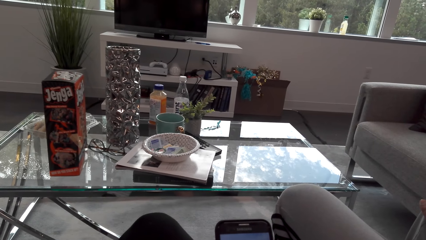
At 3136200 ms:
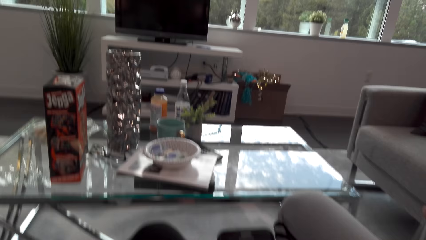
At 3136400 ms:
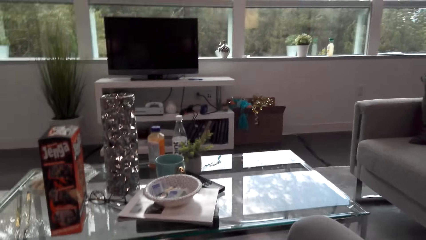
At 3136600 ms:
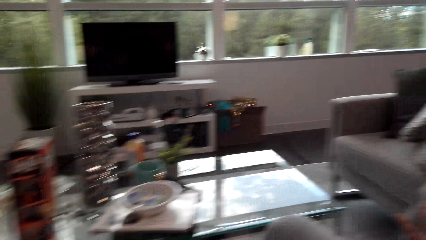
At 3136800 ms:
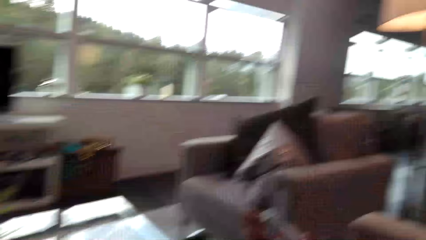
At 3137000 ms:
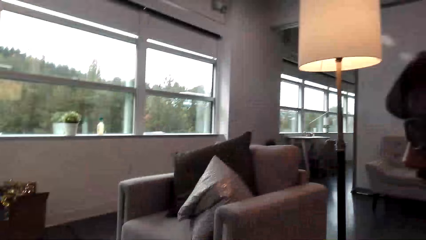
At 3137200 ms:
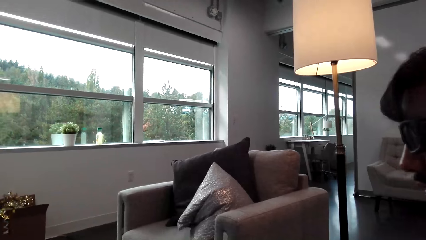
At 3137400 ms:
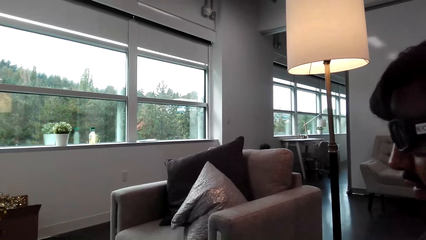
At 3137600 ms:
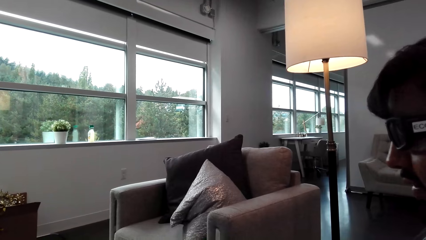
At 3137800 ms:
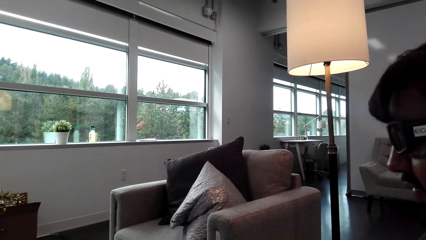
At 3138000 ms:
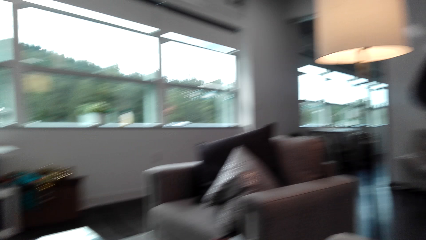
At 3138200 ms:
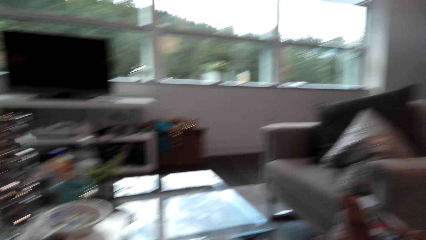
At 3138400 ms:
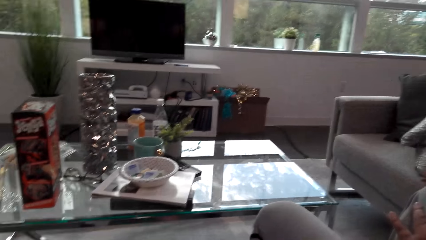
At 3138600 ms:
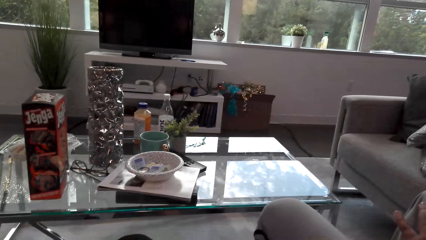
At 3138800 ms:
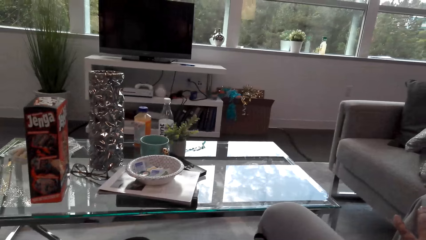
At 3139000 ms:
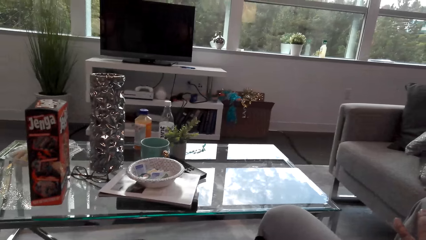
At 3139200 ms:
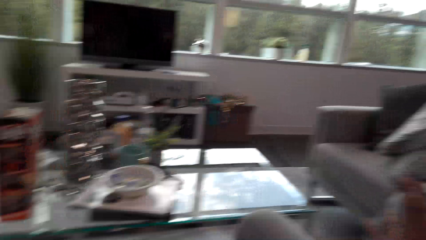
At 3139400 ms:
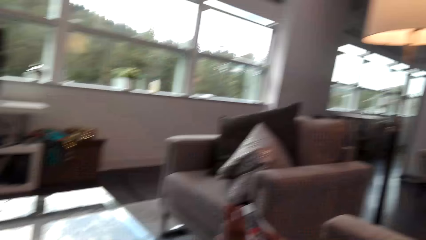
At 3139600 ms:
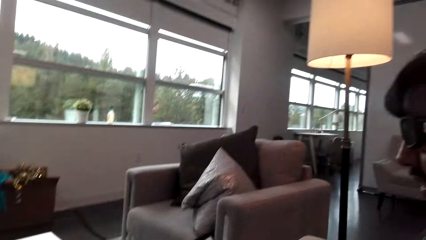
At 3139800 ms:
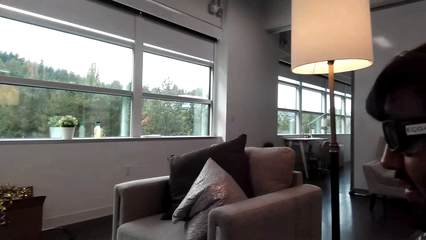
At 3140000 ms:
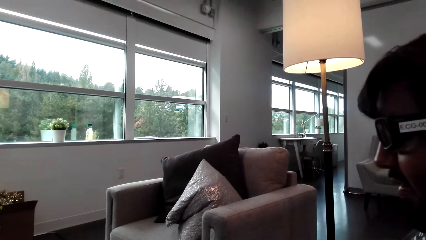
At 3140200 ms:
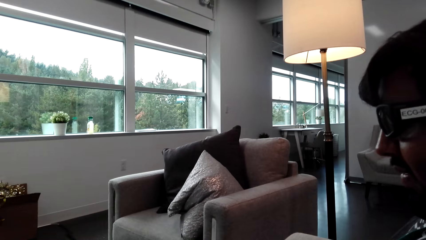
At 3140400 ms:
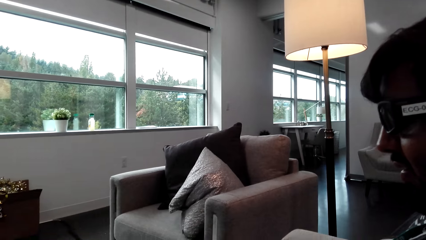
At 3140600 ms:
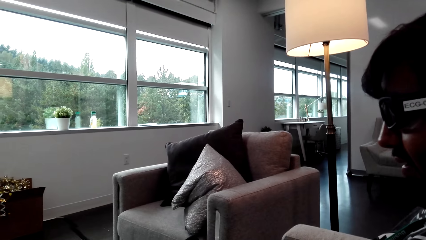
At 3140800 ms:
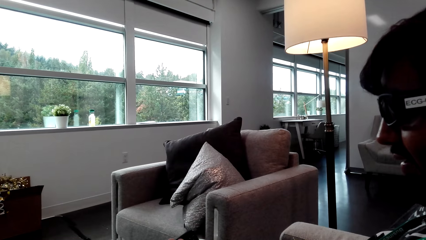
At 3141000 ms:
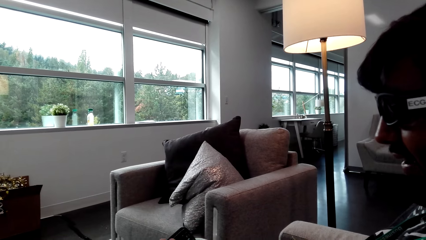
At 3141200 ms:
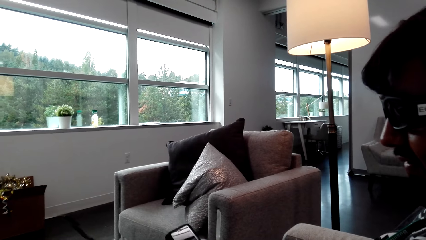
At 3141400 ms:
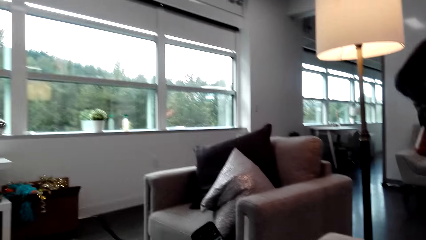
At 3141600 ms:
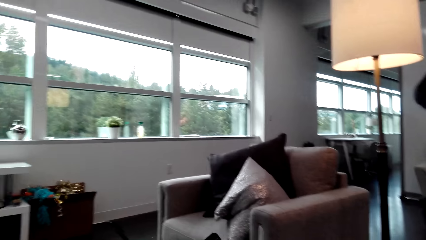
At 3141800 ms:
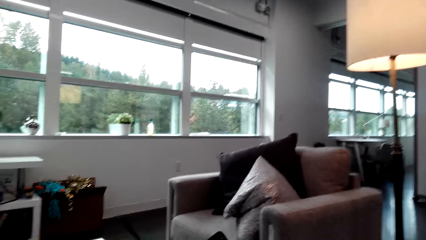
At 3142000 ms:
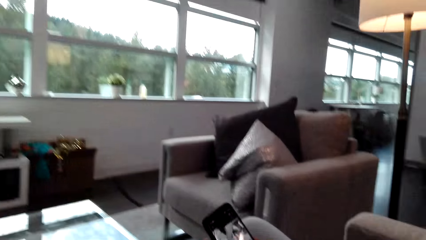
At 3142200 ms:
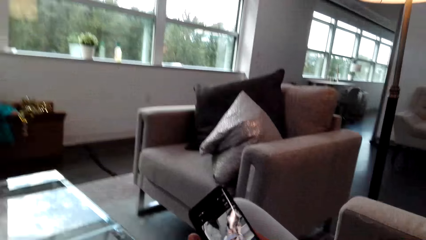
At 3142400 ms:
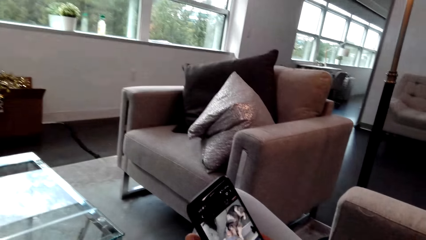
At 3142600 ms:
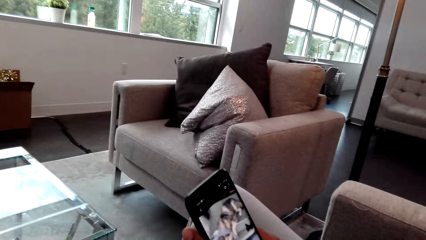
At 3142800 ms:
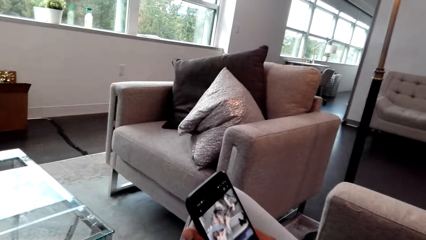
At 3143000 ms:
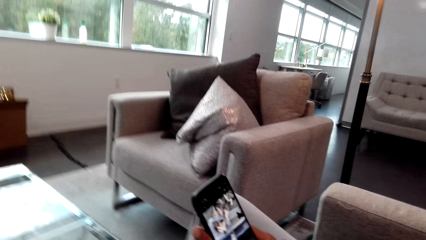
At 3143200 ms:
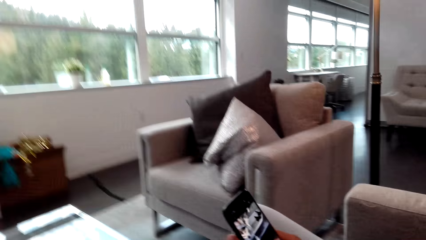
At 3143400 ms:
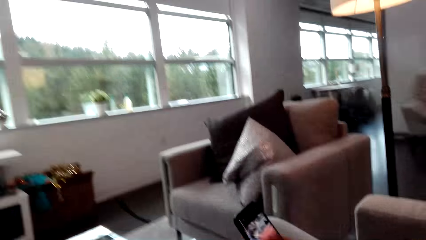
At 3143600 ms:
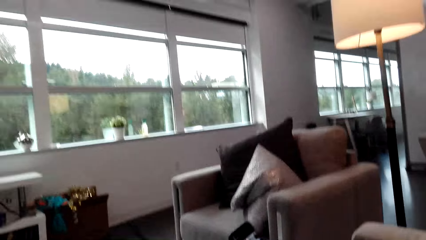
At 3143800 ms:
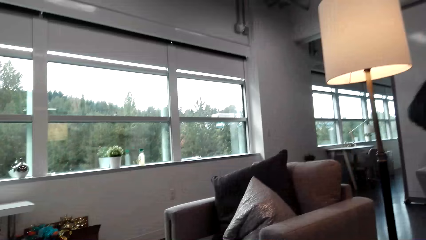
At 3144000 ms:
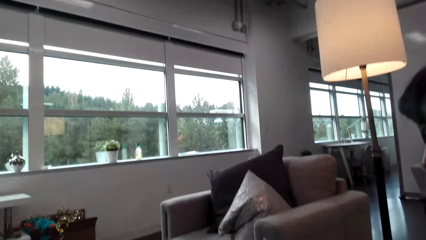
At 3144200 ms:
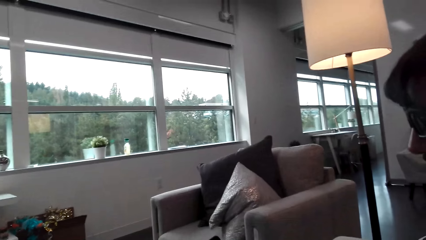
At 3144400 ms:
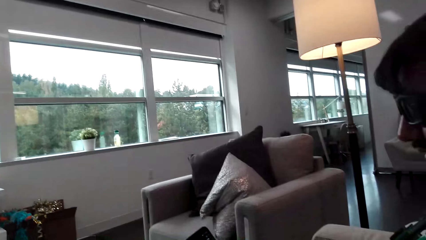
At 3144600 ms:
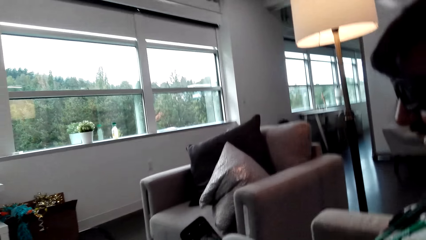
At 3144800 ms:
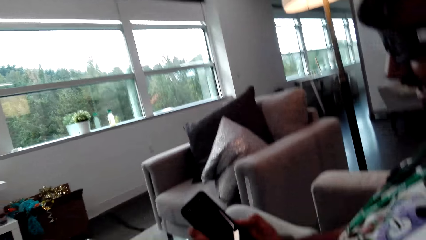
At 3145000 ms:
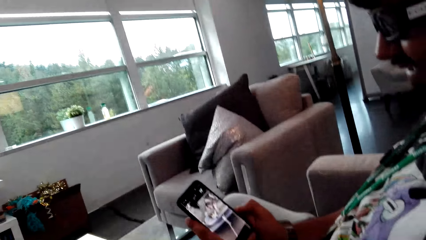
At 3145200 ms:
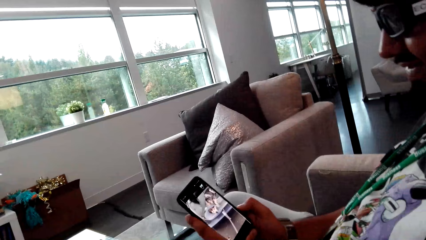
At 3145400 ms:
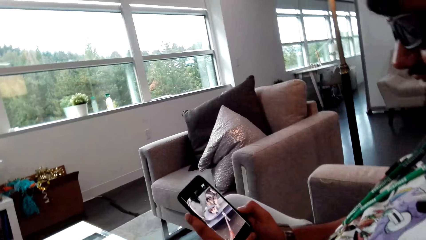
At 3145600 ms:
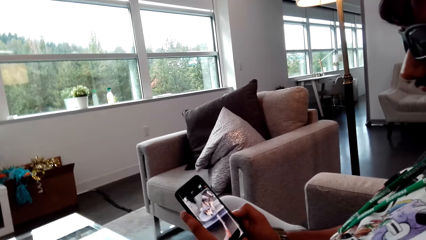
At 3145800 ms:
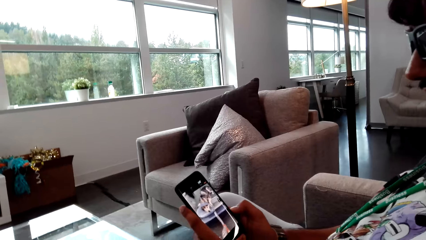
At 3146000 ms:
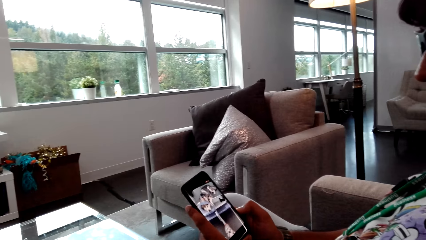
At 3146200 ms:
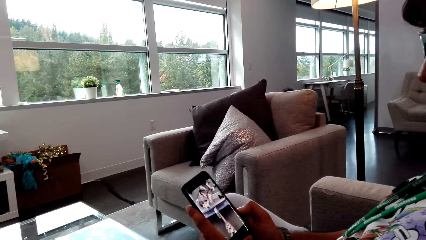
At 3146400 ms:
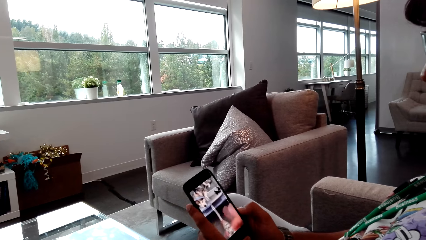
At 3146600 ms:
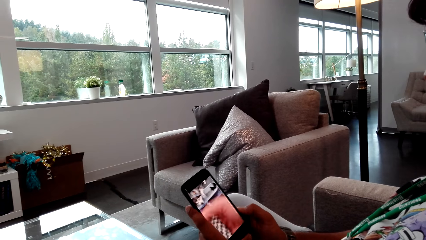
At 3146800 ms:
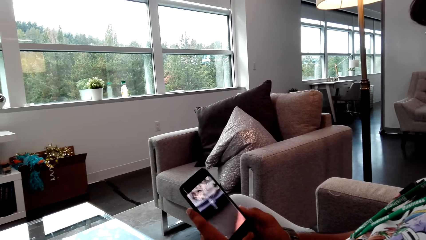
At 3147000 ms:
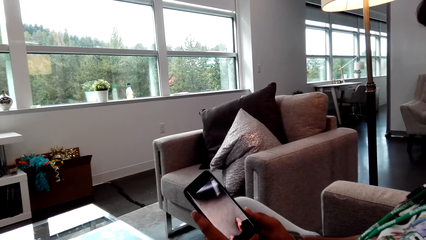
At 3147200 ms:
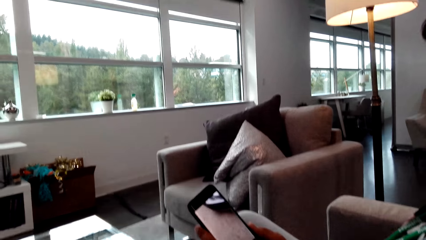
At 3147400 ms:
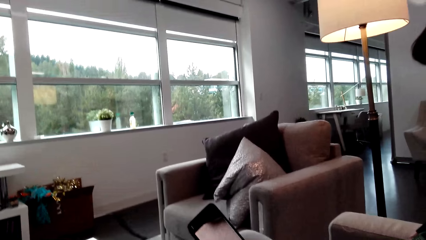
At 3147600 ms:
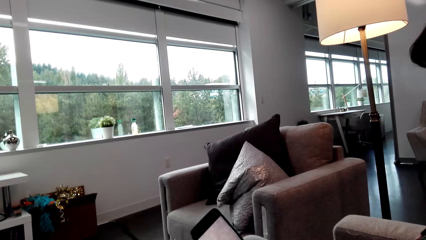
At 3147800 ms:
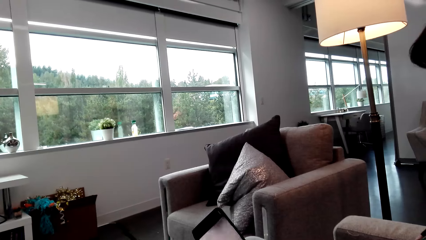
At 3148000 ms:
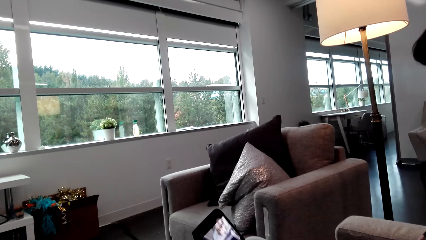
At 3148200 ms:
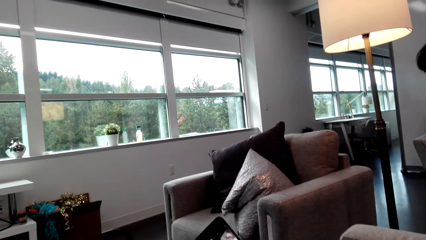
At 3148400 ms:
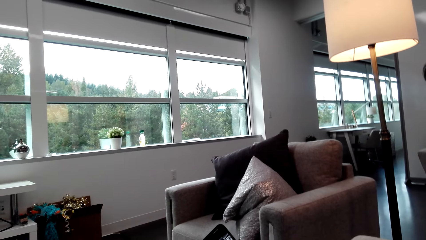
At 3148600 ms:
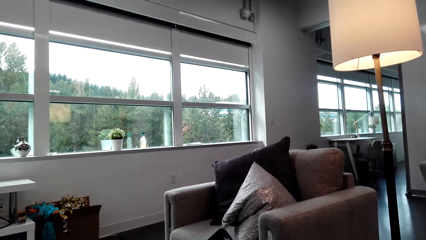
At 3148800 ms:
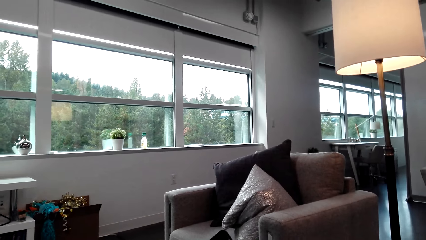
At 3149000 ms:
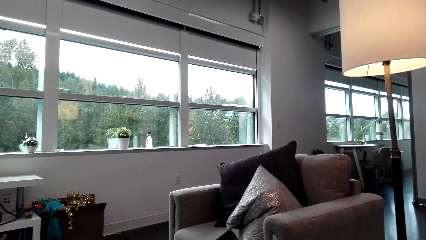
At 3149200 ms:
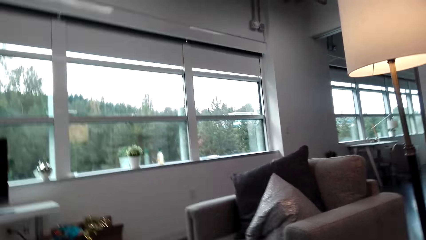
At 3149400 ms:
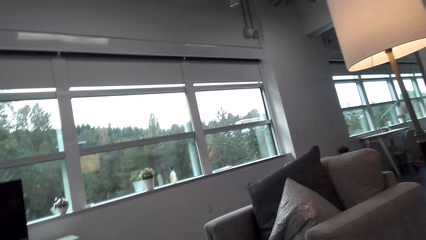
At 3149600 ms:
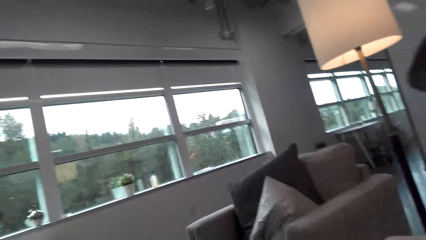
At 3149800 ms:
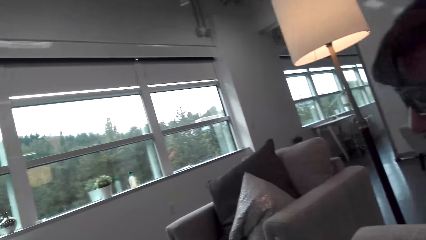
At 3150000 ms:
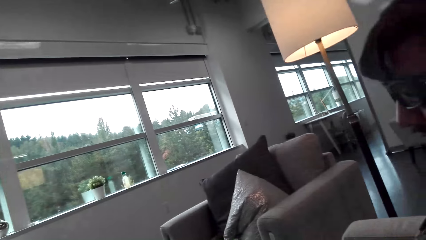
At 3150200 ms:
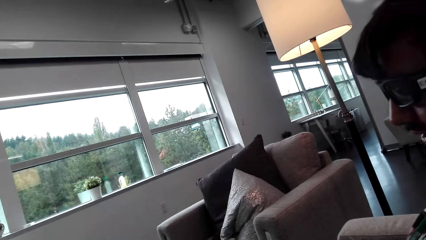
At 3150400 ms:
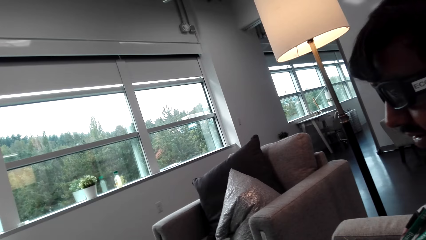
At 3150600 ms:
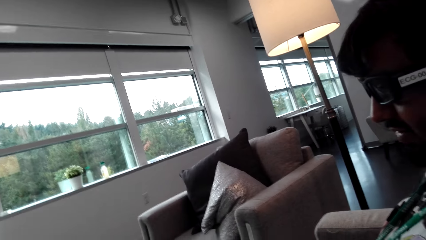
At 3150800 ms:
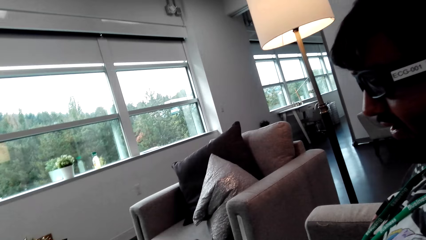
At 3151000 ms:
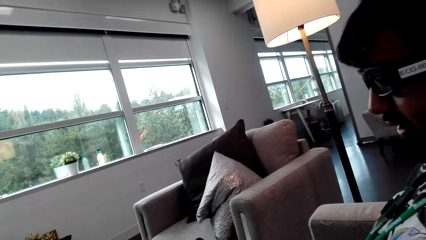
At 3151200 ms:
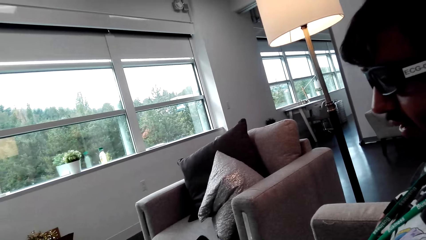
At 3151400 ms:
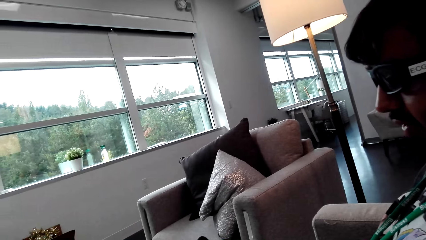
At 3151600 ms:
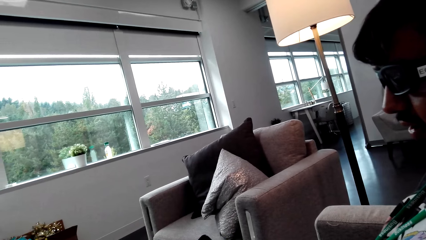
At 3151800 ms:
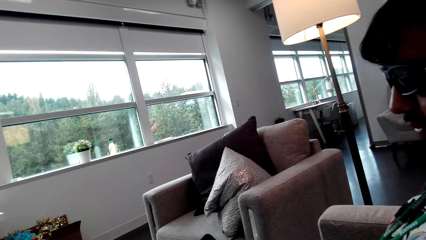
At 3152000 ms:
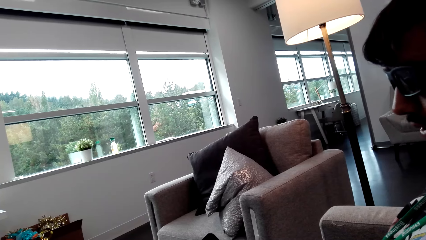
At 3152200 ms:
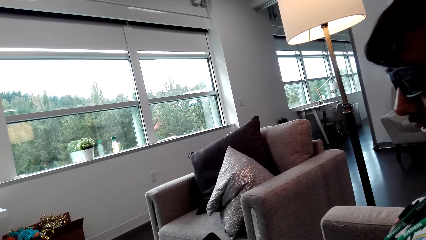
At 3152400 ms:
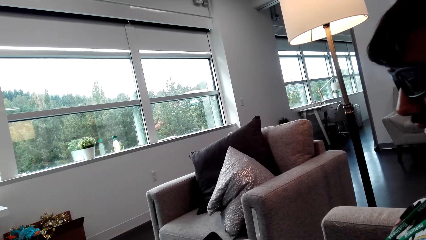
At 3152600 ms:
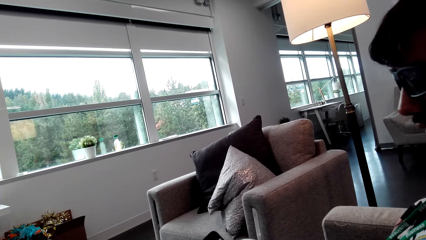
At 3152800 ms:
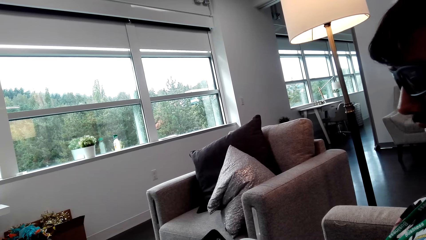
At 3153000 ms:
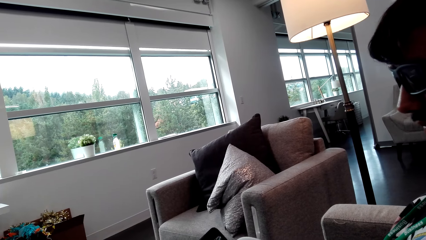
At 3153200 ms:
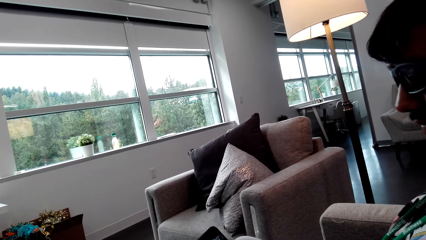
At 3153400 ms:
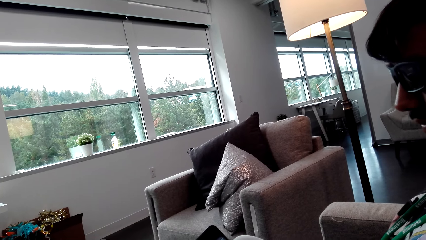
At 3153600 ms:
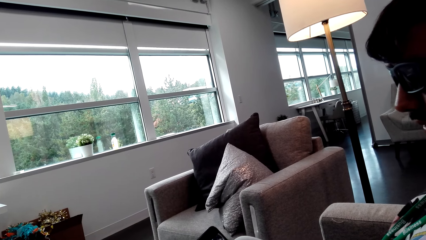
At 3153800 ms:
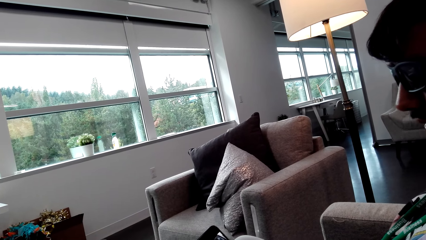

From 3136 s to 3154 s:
The camera wearer operates the phone. They look around. A man talks to the camera wearer. The camera wearer shows the phone. The man operates the phone. The camera wearer looks around.
